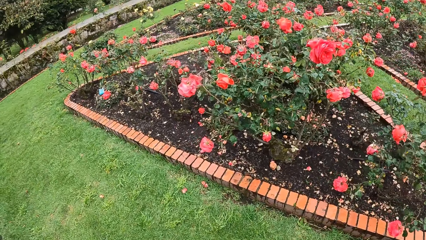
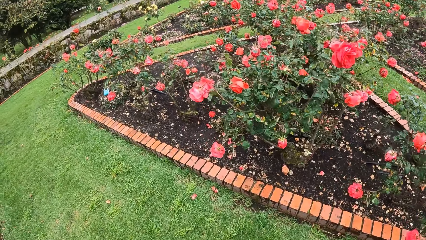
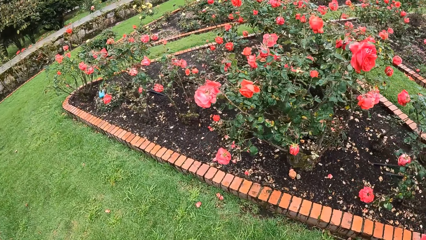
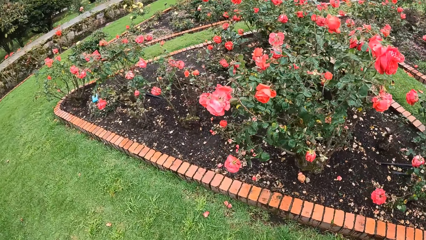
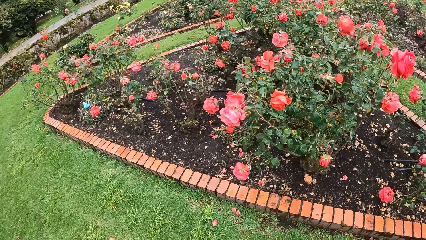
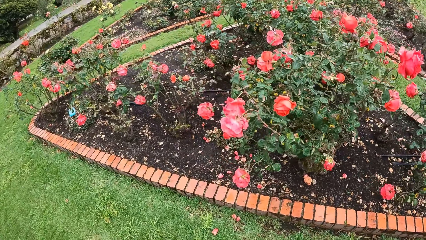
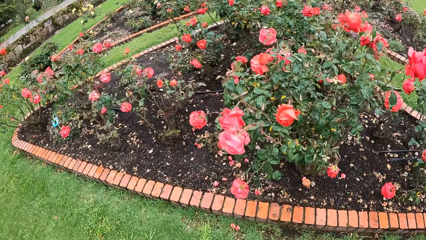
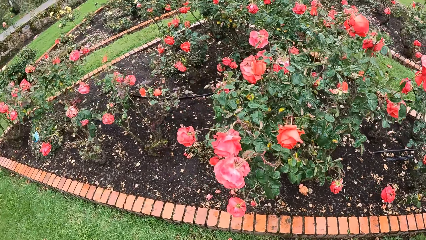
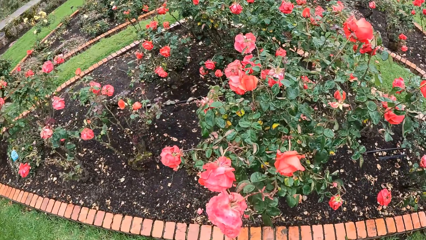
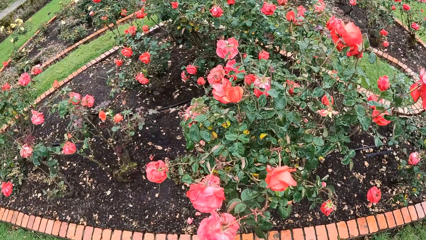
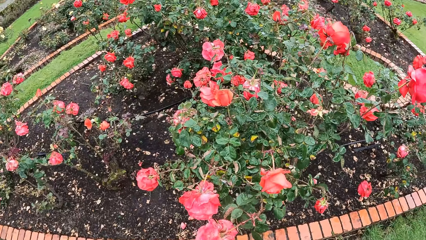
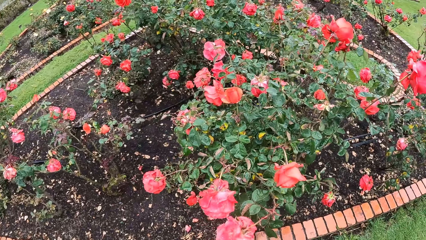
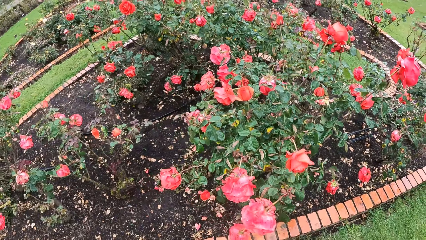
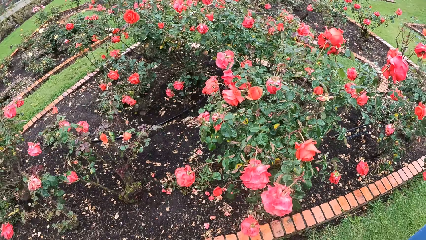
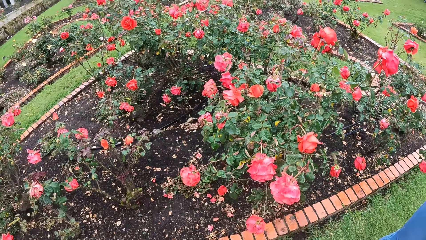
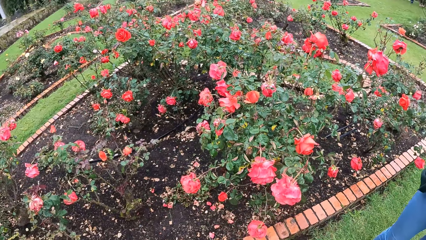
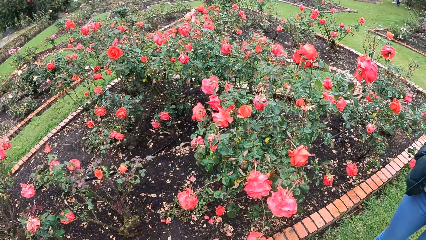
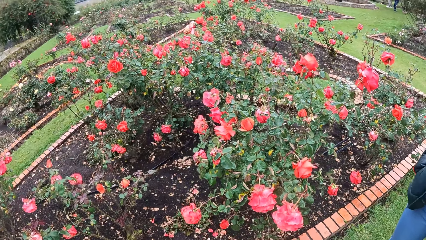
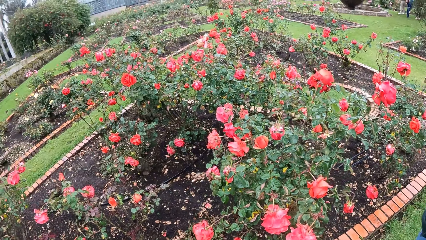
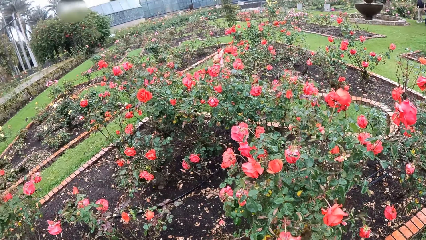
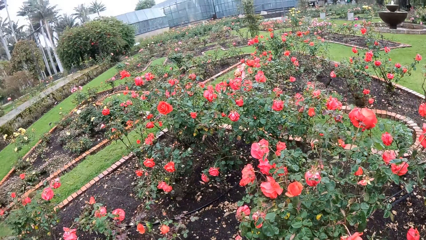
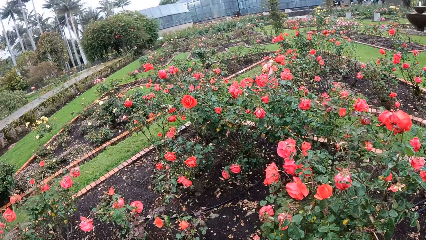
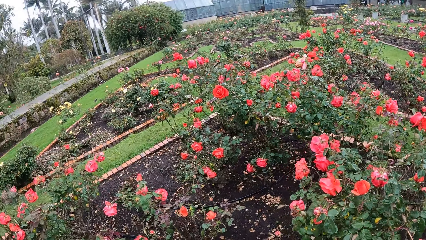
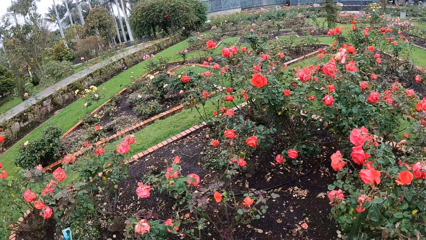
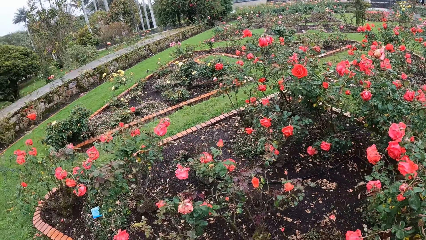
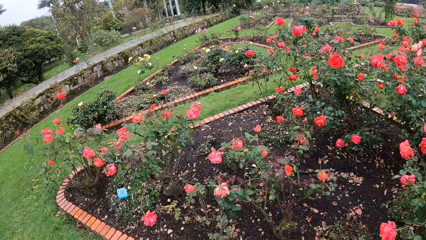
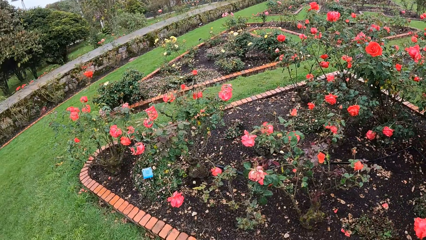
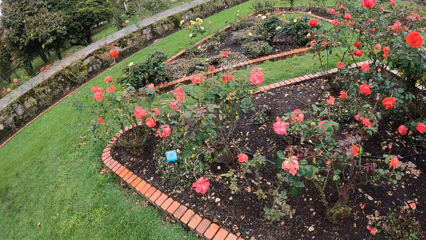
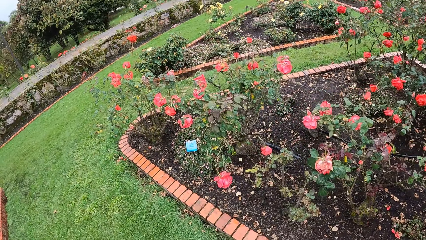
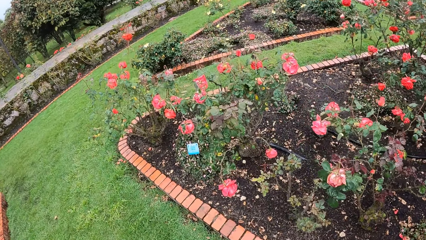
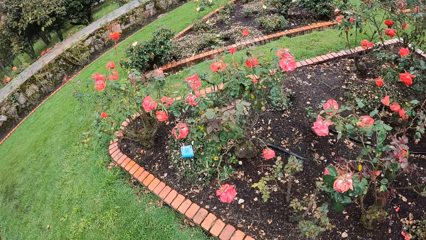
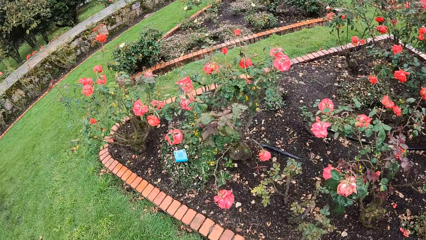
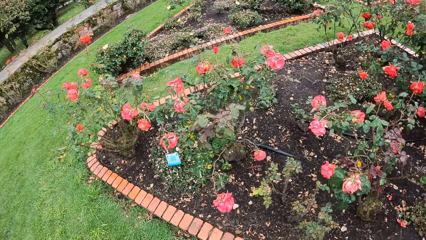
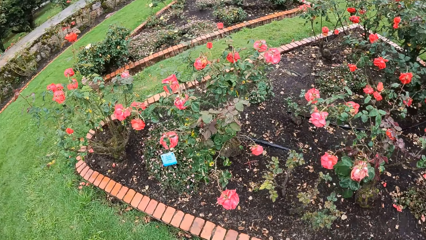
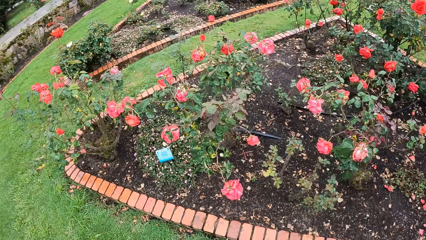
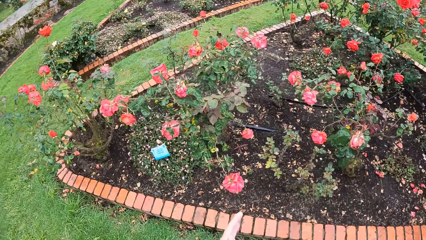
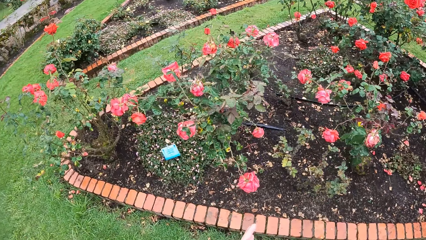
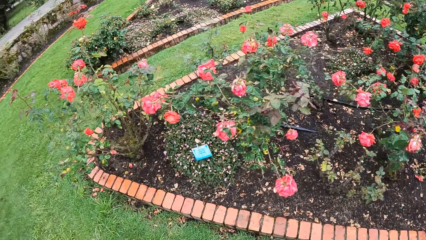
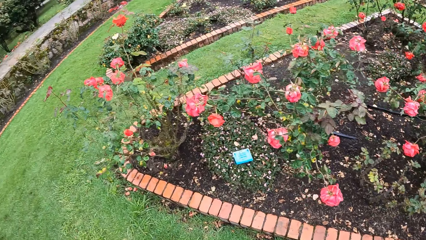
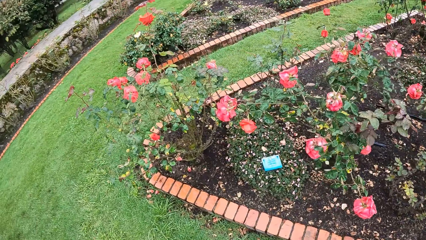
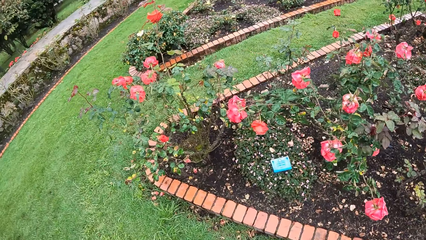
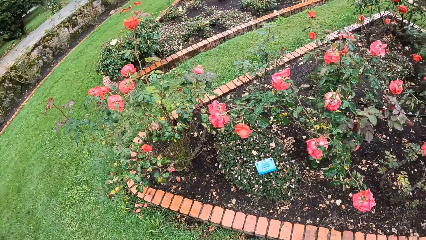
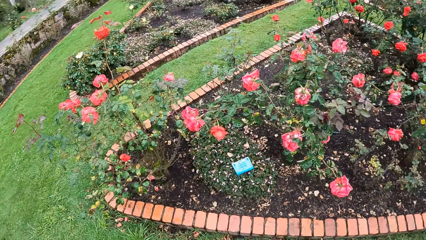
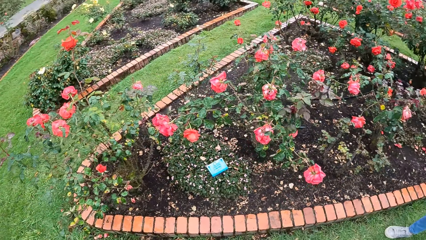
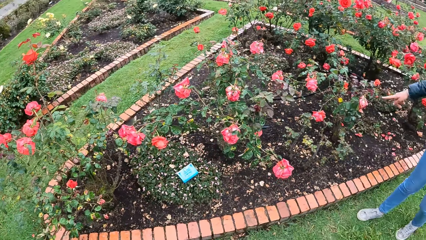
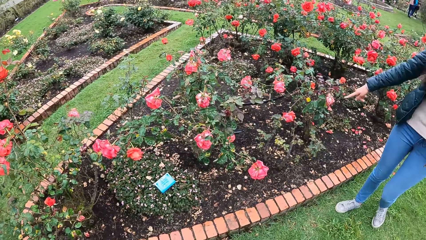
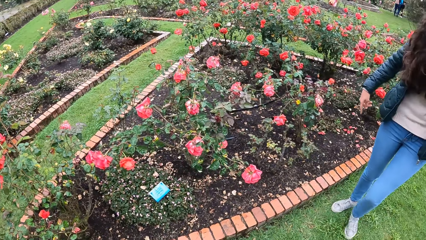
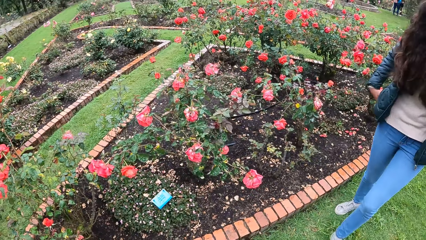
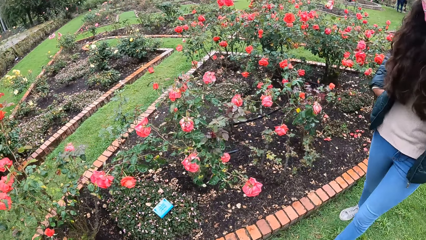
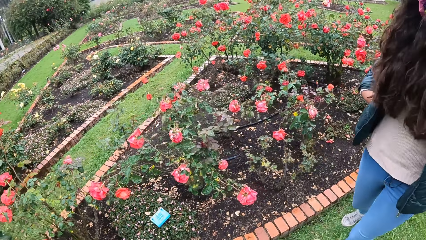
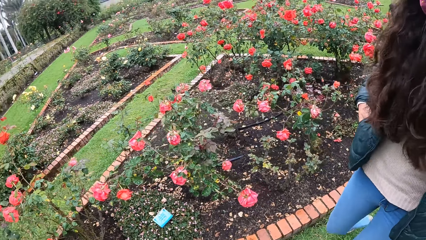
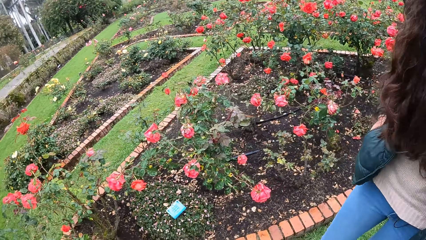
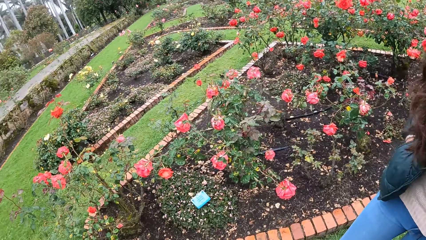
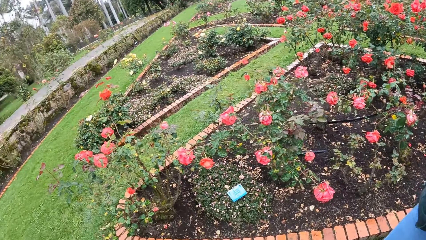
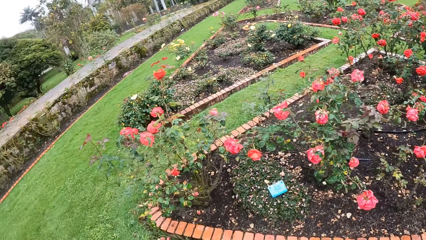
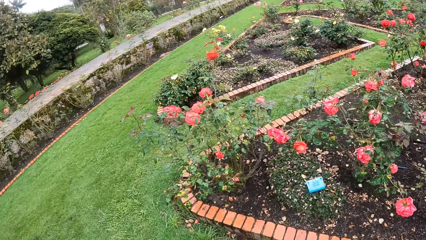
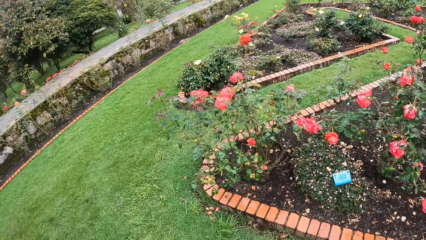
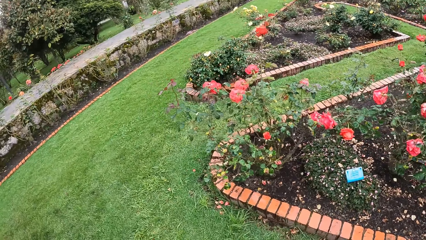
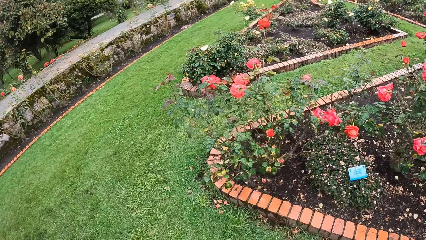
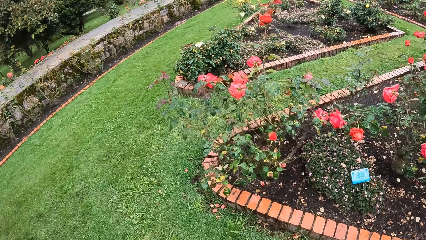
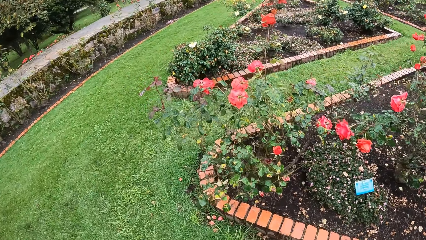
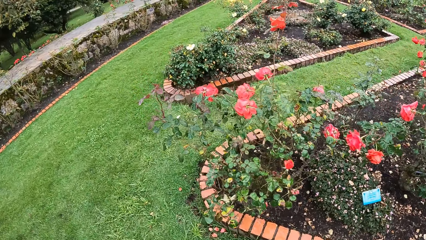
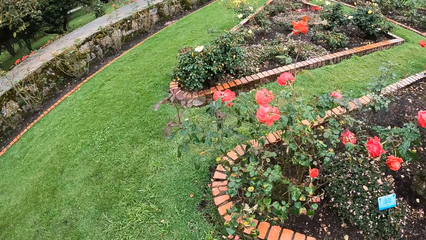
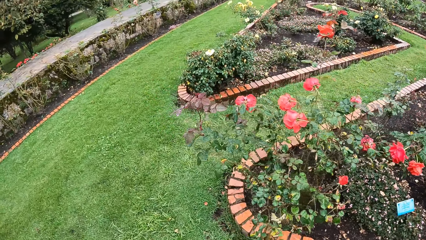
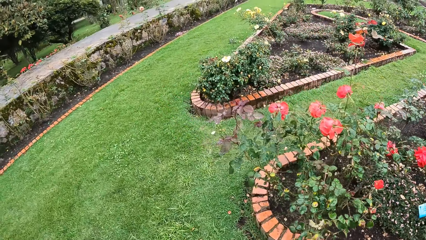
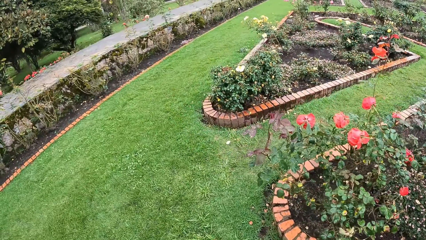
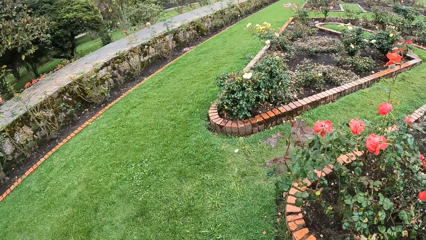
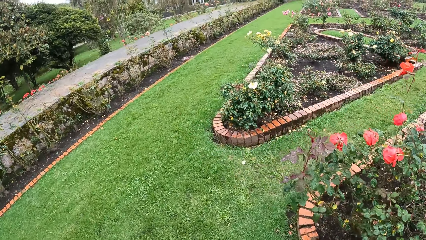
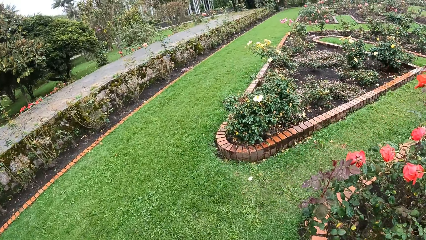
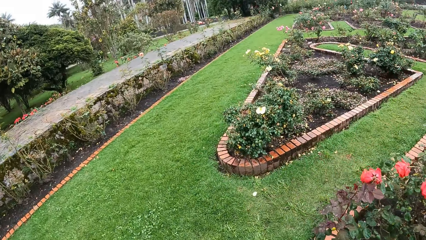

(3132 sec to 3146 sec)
The camera wearer points to a flower with her left hand. The girl points to the flower.

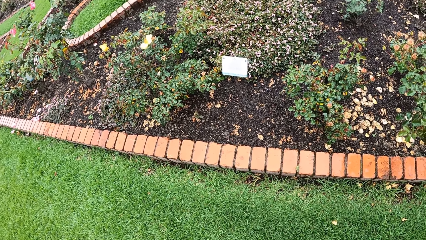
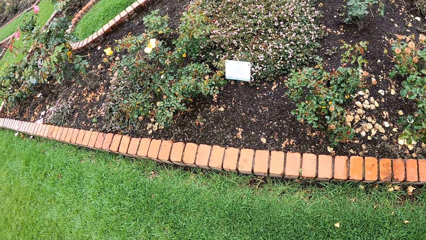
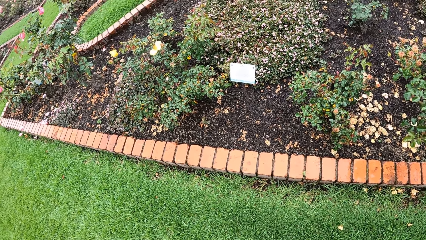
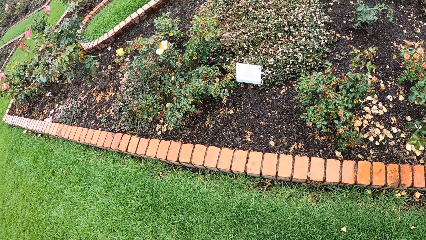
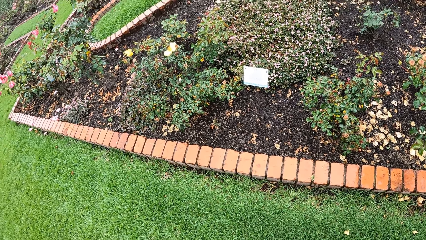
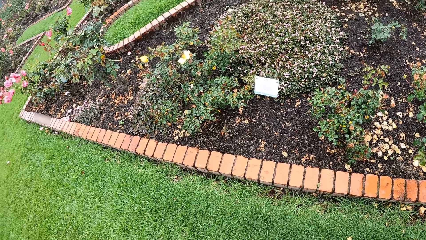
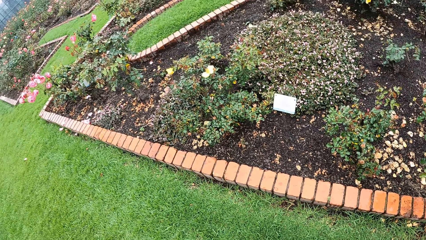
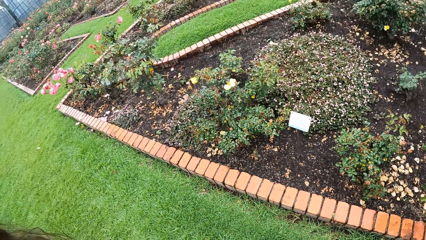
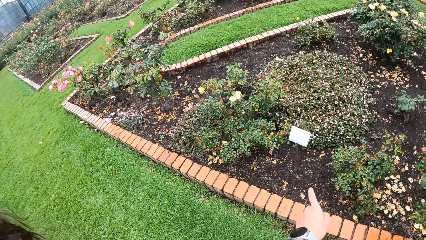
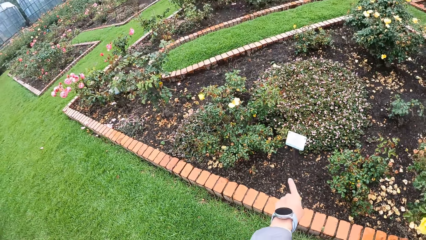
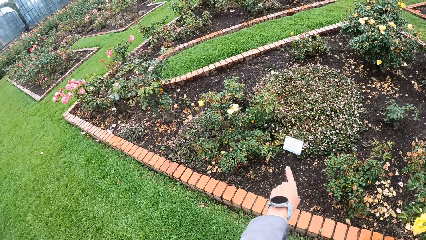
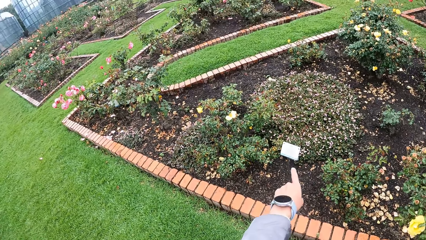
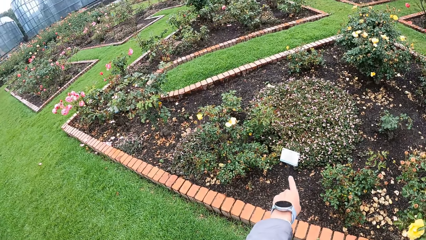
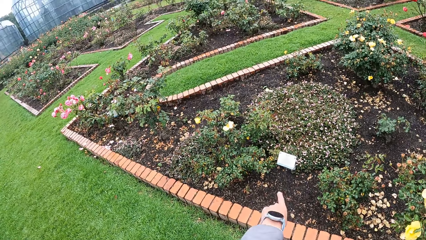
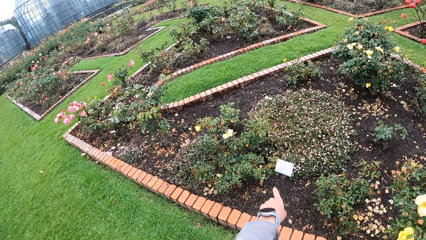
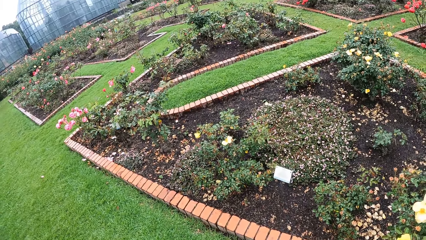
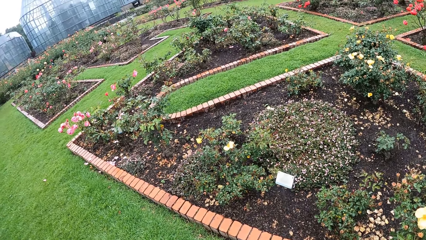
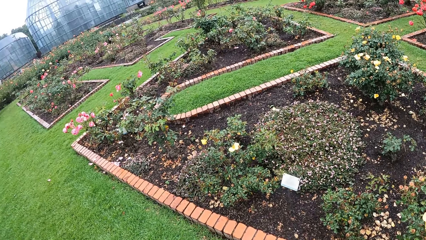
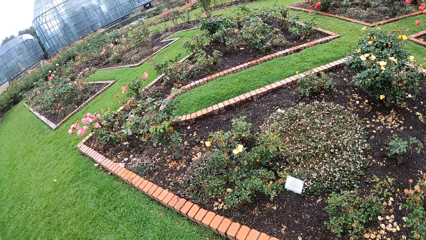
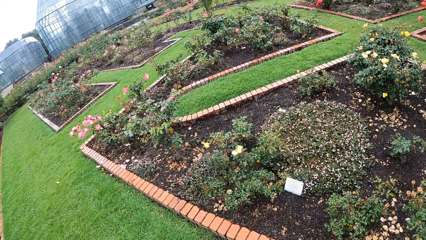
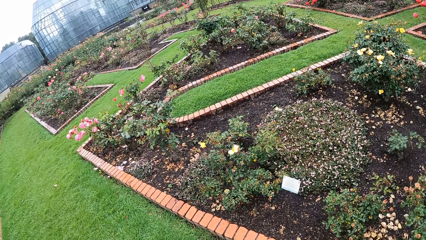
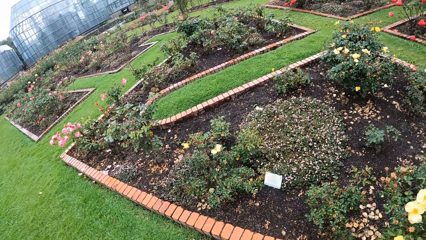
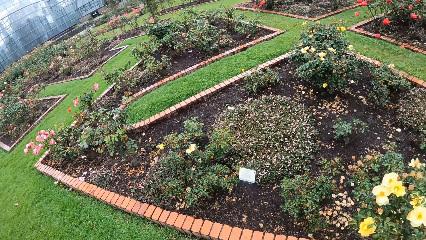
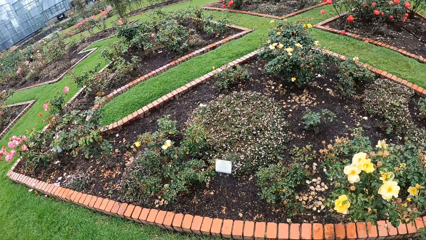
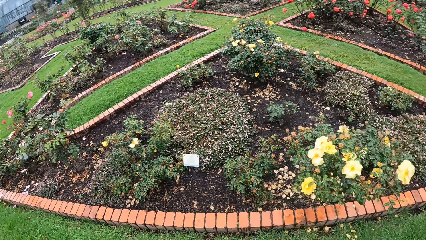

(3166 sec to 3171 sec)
The camera wearer points to a flower with her left hand.
